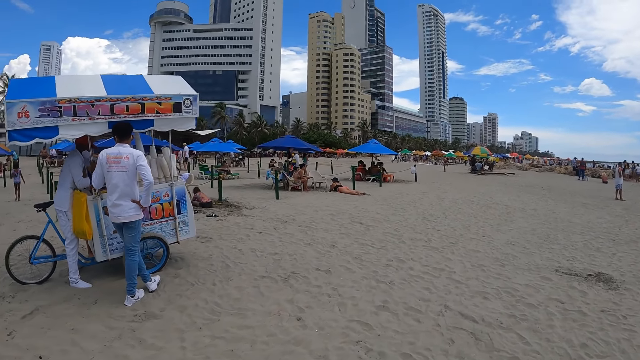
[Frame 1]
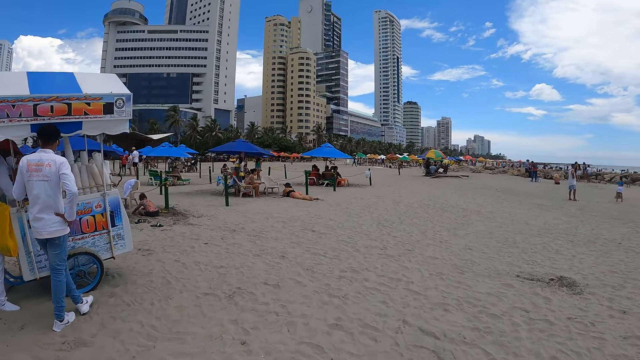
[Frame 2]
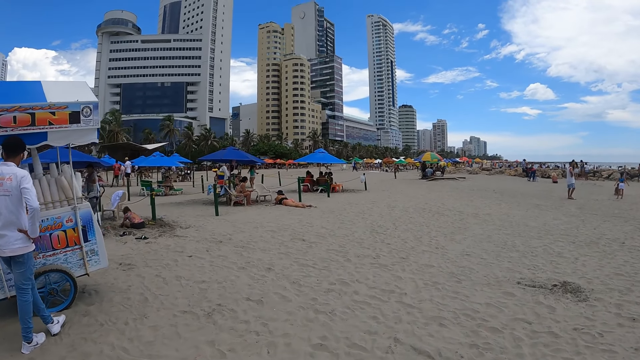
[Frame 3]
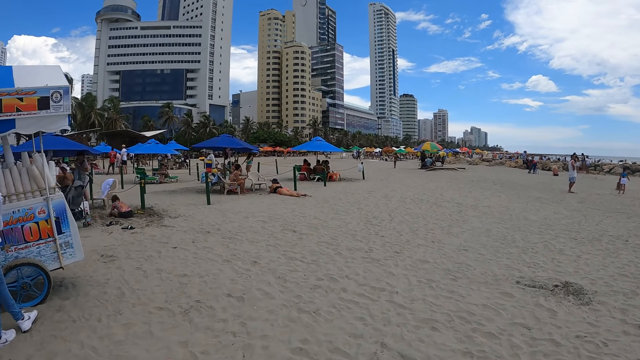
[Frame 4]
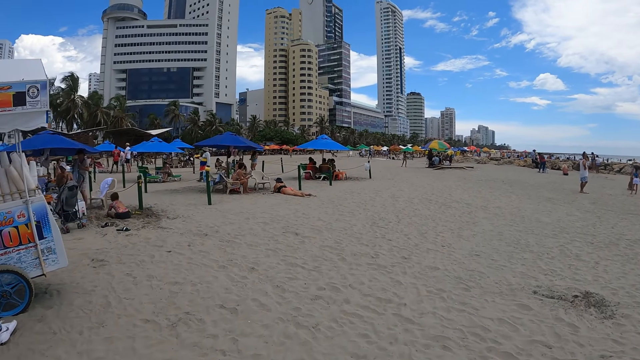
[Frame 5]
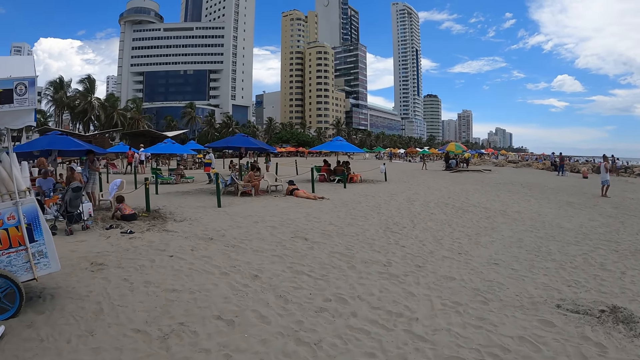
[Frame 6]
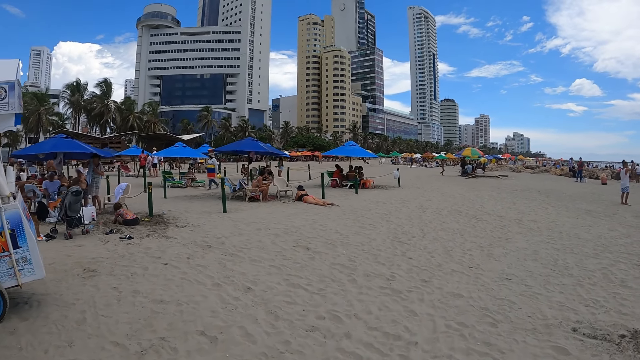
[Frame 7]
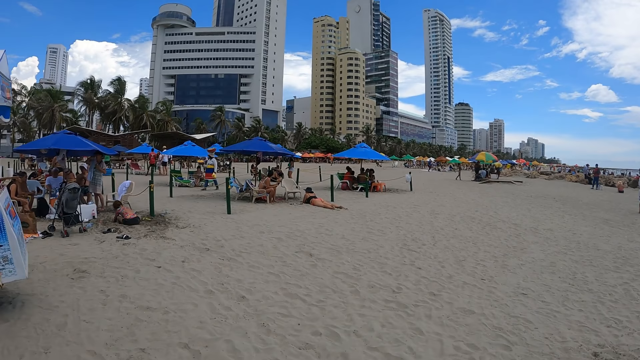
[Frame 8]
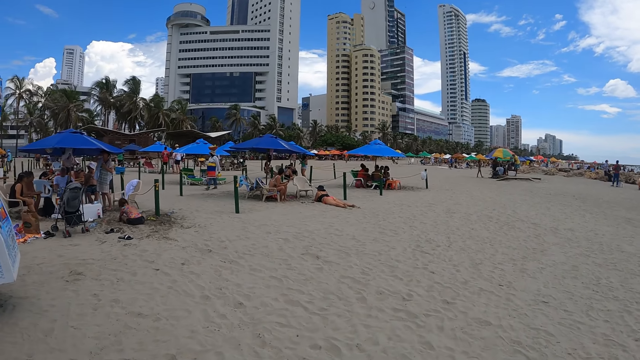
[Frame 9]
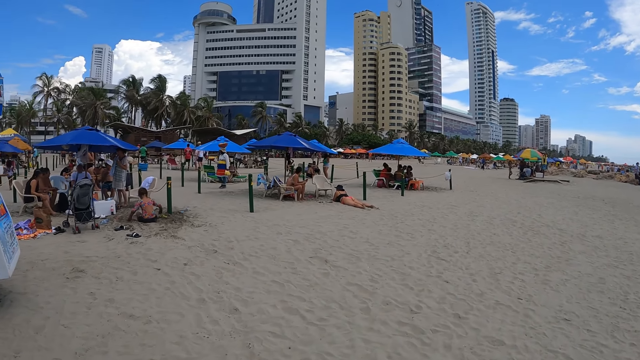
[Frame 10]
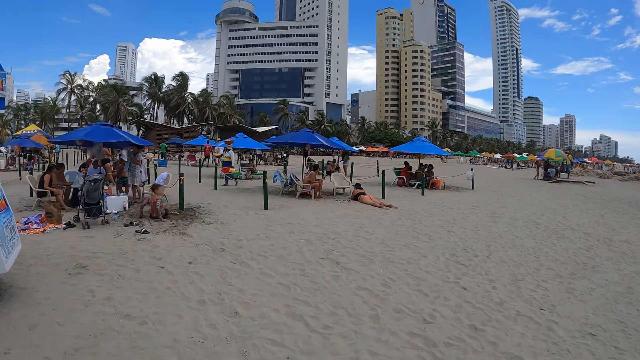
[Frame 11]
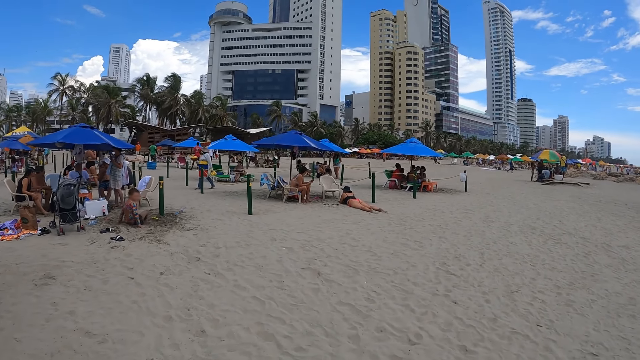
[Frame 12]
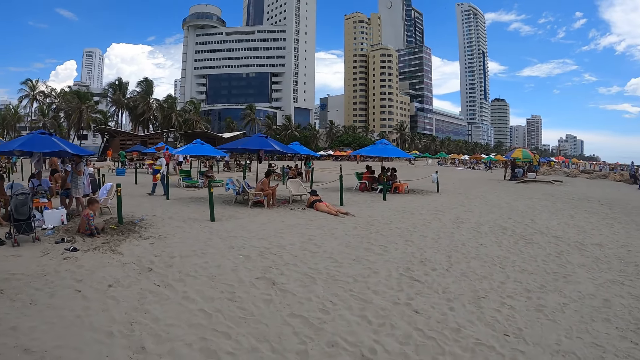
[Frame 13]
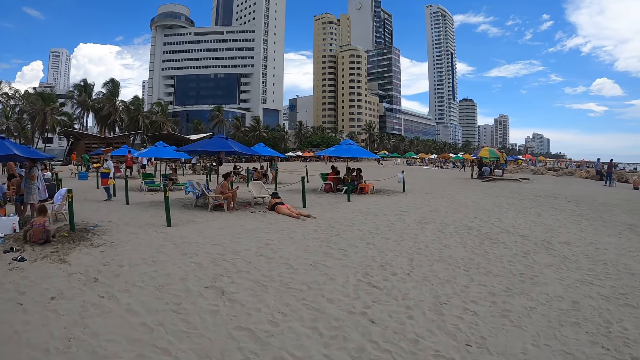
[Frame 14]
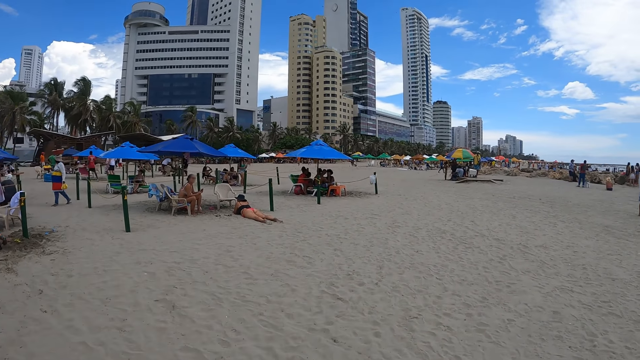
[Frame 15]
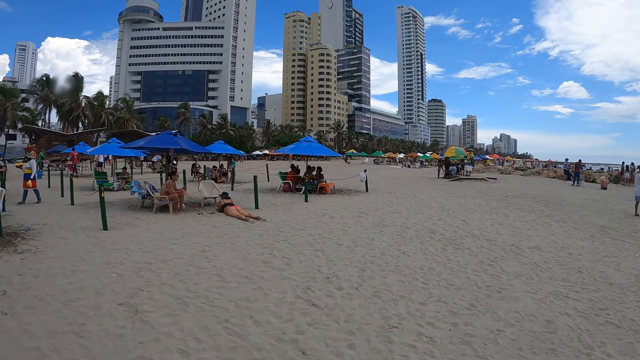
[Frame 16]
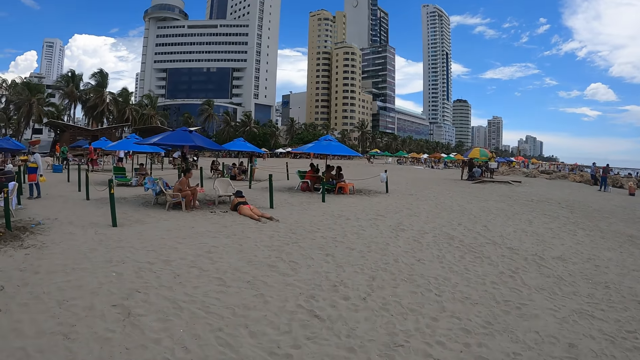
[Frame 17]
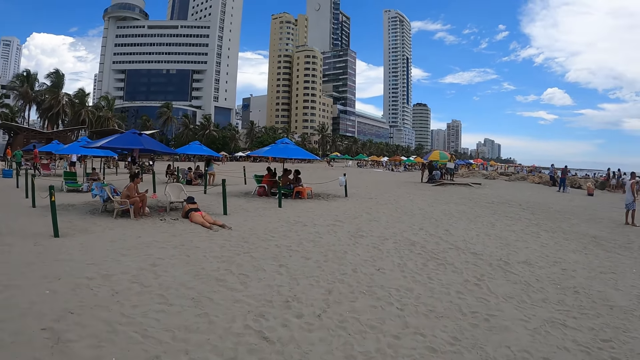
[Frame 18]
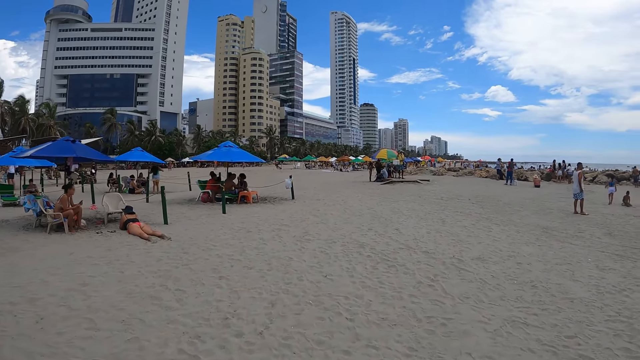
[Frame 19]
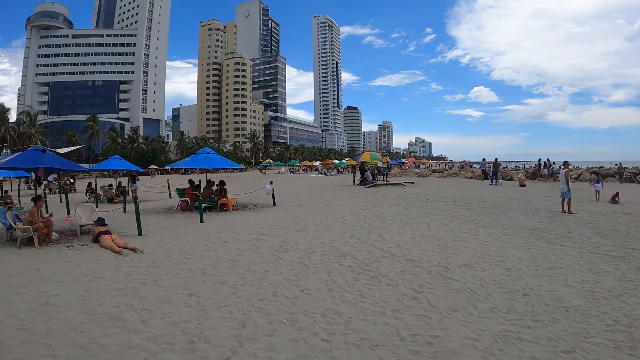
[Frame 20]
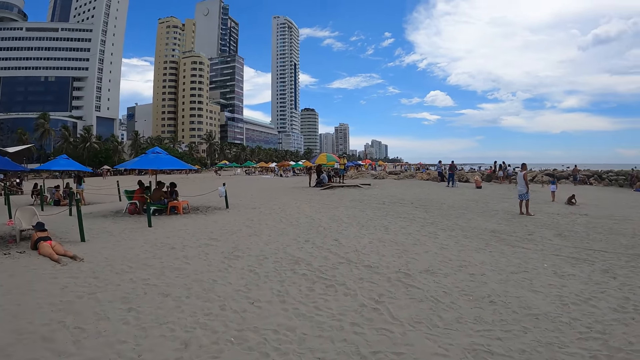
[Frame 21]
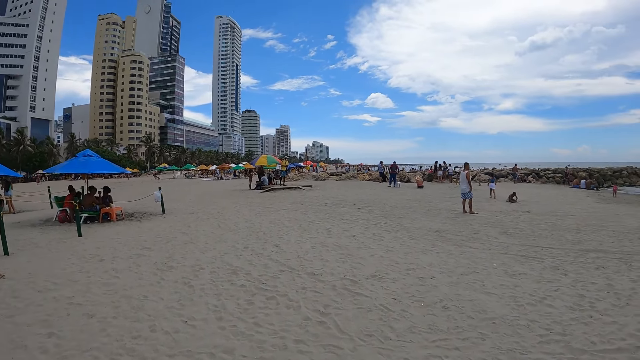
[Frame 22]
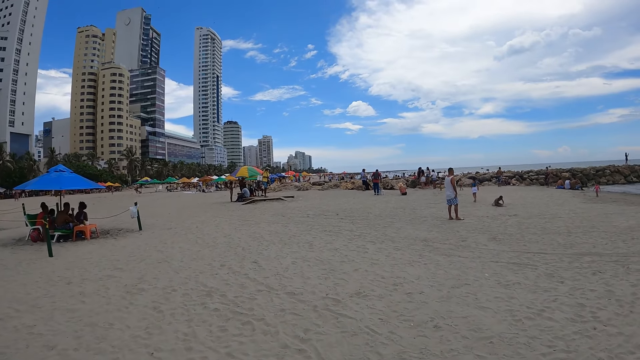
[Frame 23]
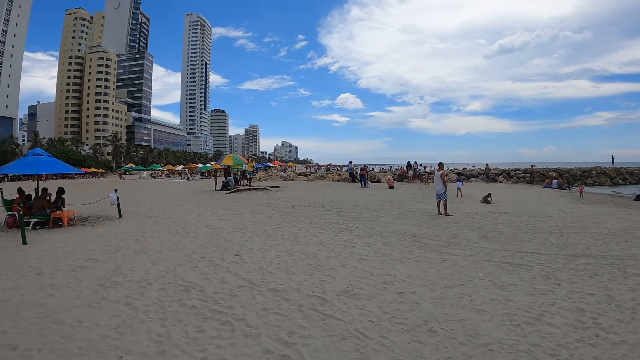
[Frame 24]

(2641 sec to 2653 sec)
The camera wearer walks along the beach.

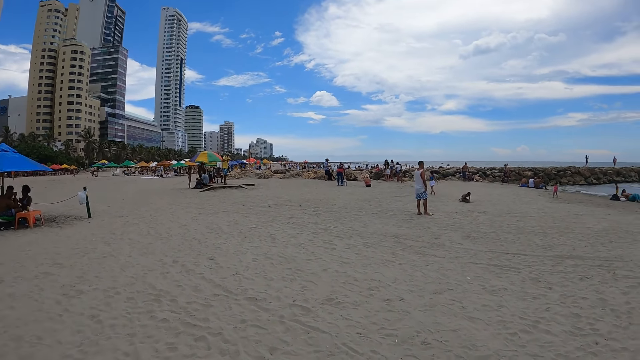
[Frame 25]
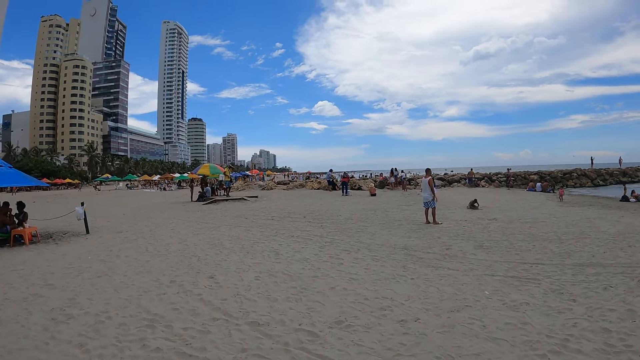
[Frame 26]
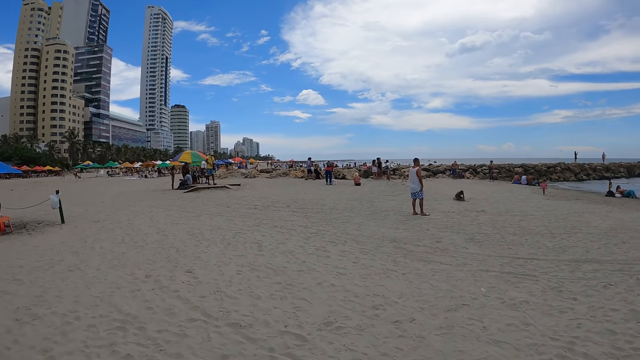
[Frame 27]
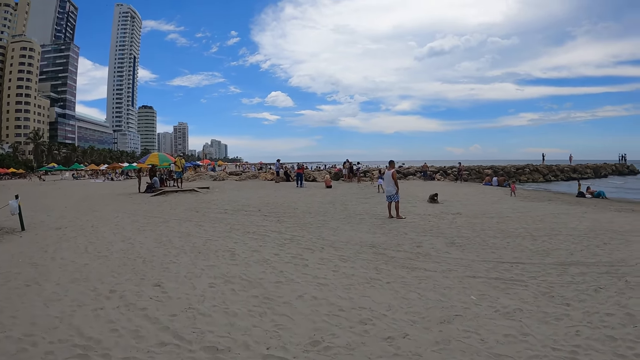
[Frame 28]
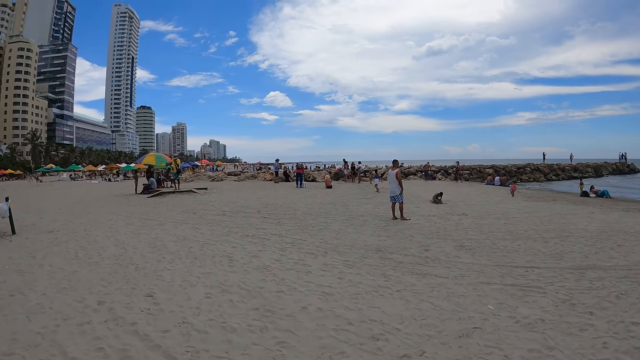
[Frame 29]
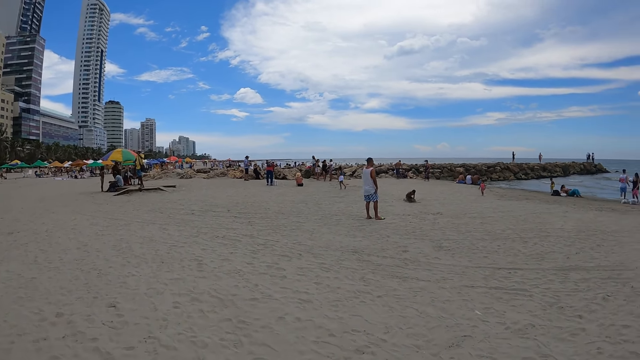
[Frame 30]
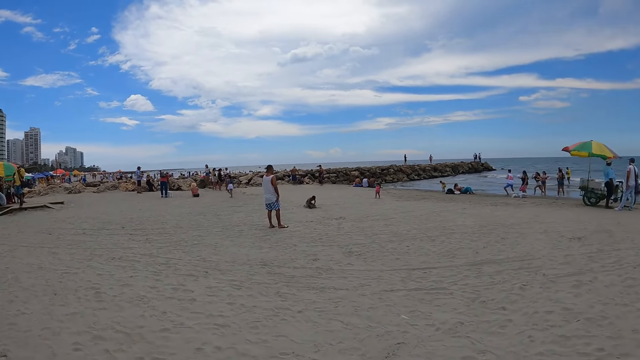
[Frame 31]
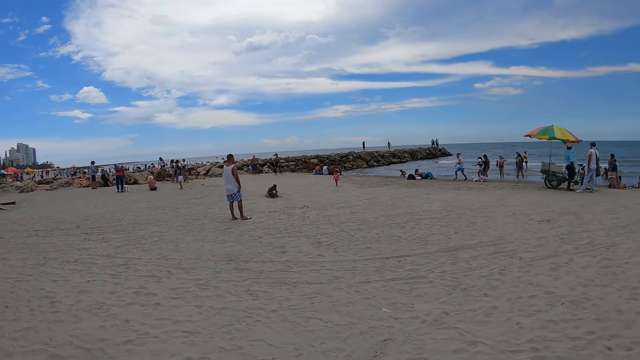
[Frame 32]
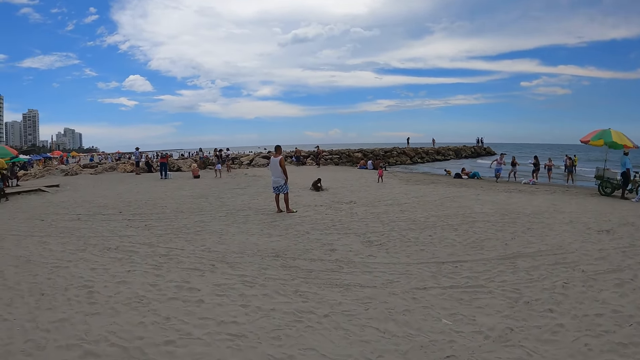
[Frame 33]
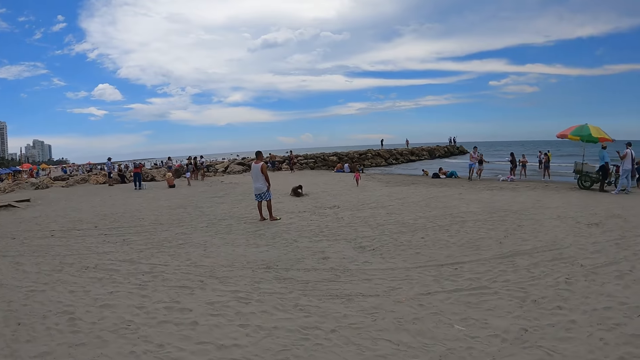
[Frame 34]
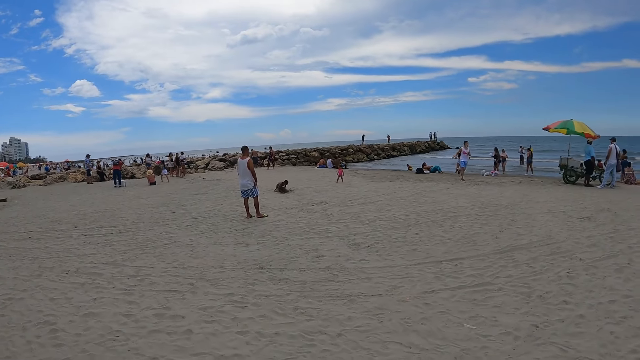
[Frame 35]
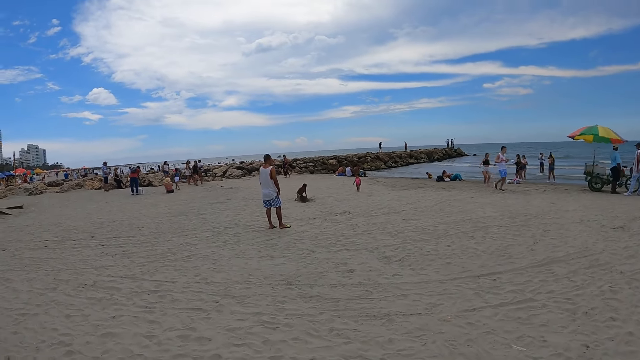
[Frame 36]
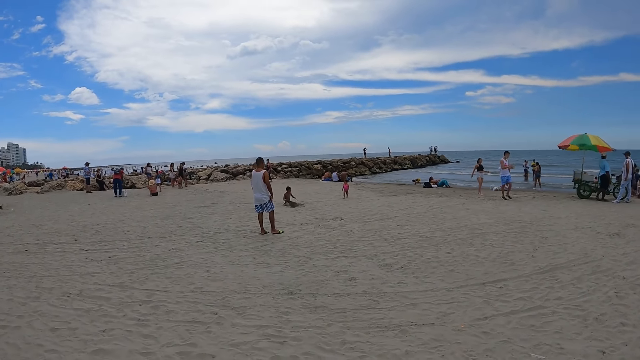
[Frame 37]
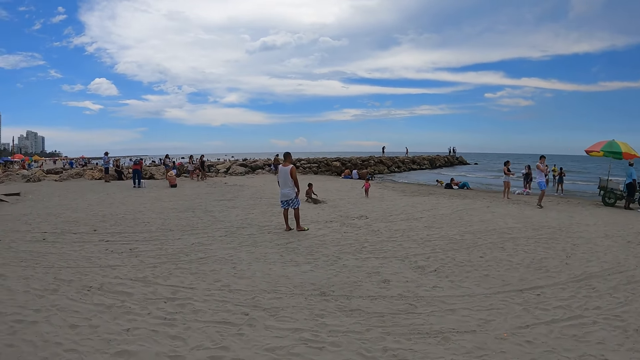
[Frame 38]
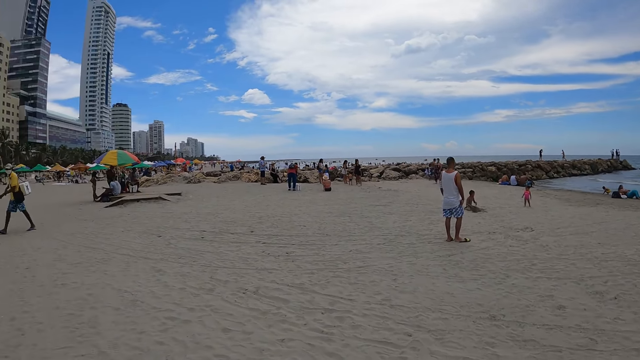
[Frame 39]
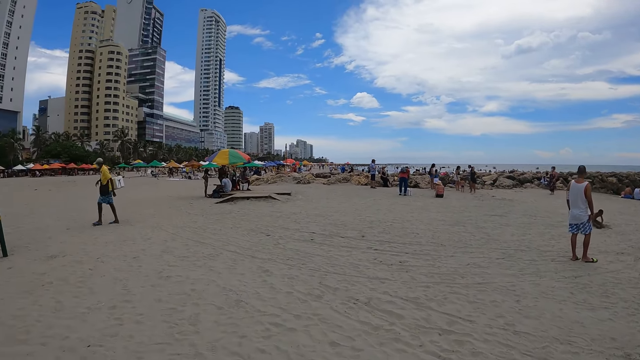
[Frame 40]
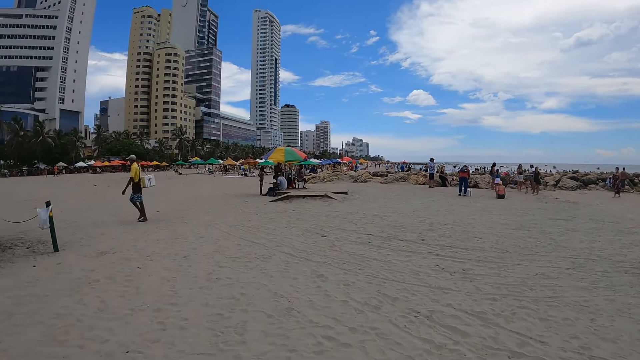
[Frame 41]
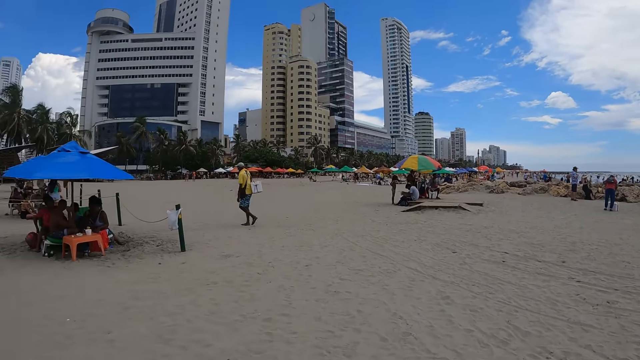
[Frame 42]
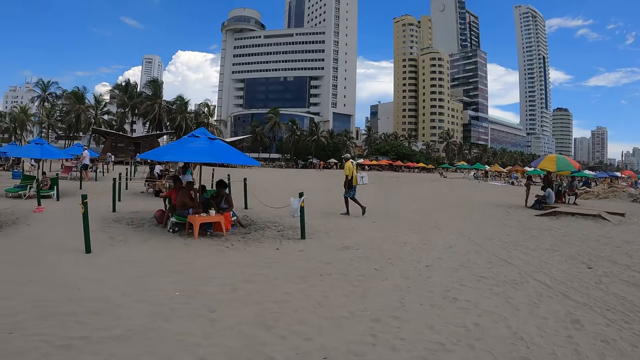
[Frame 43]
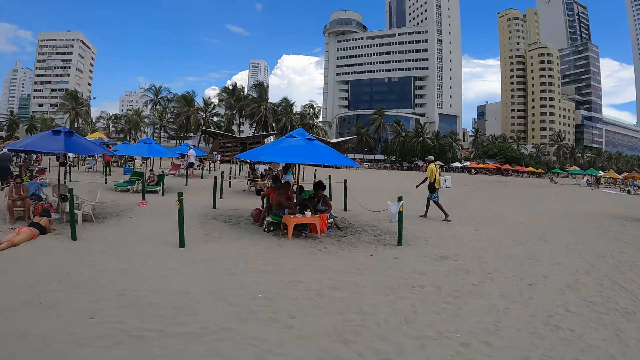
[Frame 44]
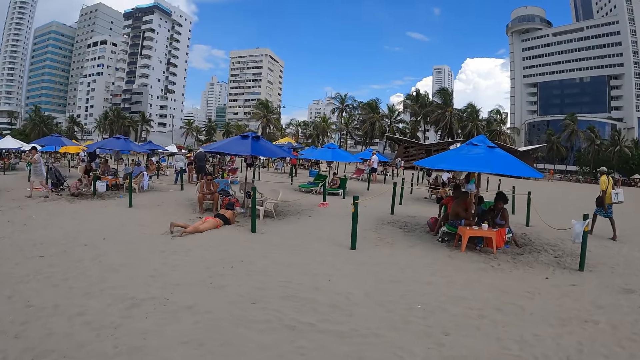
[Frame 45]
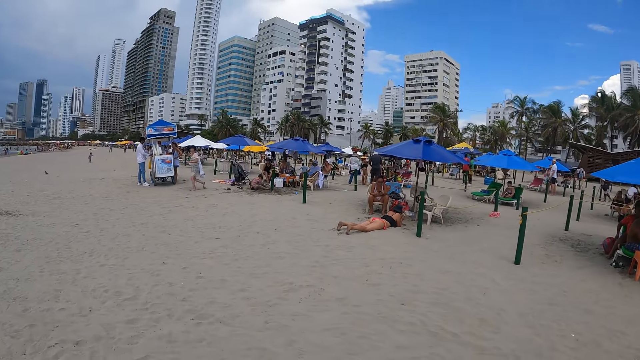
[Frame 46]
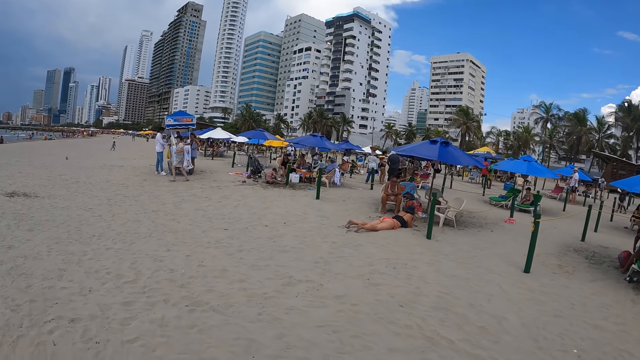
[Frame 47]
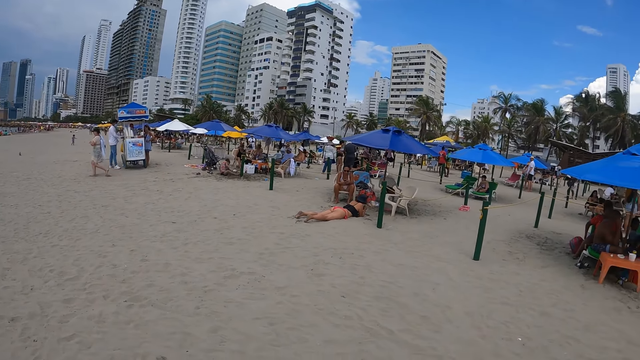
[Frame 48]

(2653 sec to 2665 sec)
The camera wearer looks around.
